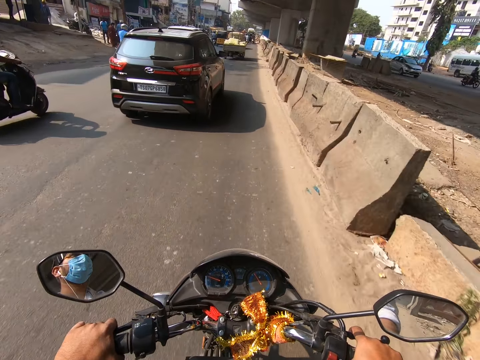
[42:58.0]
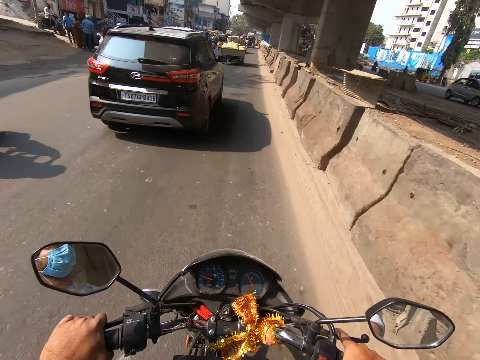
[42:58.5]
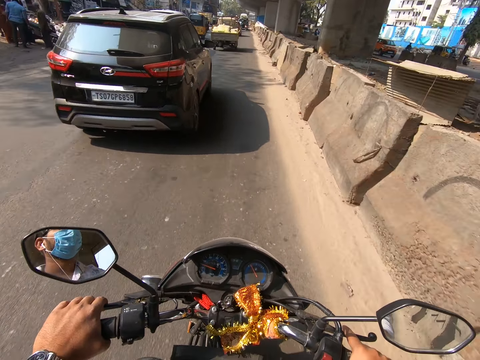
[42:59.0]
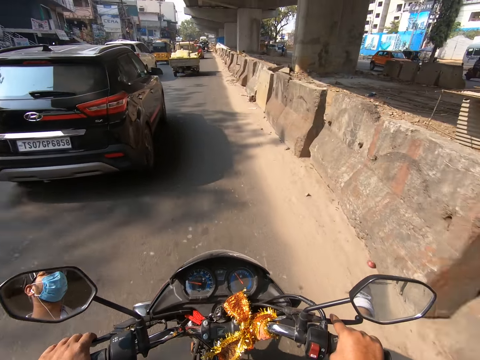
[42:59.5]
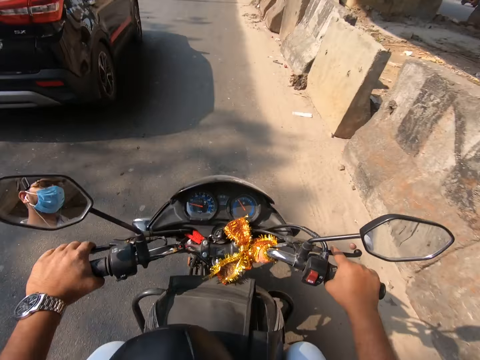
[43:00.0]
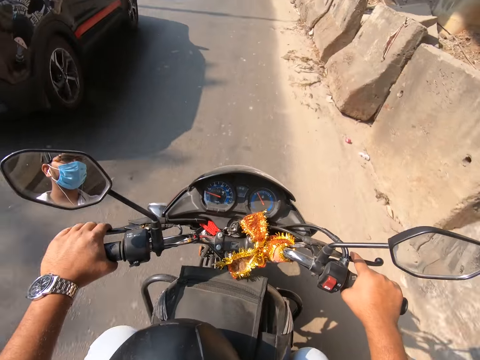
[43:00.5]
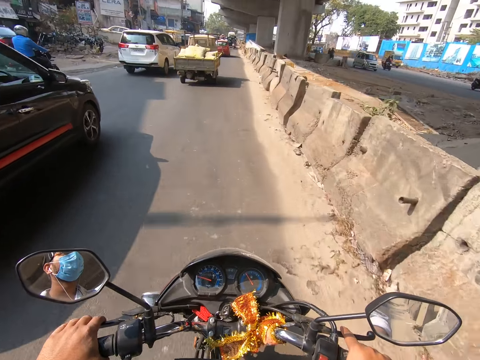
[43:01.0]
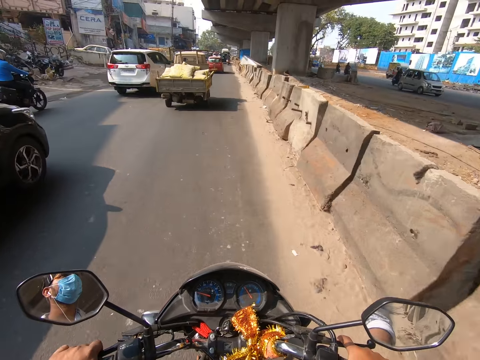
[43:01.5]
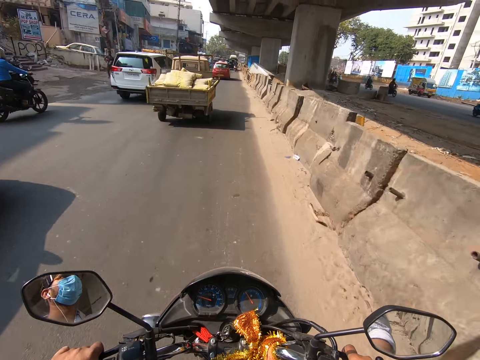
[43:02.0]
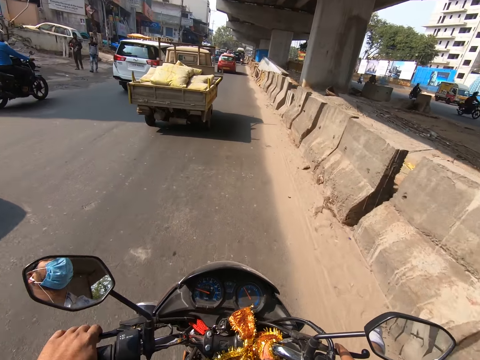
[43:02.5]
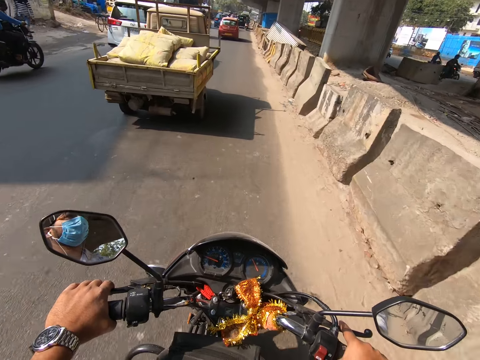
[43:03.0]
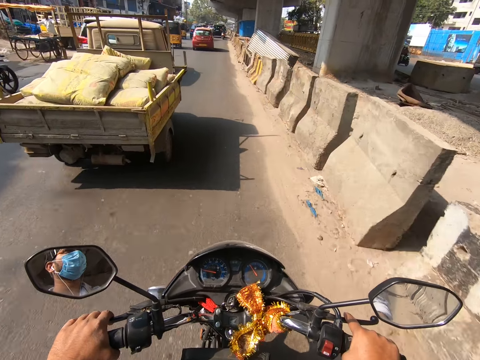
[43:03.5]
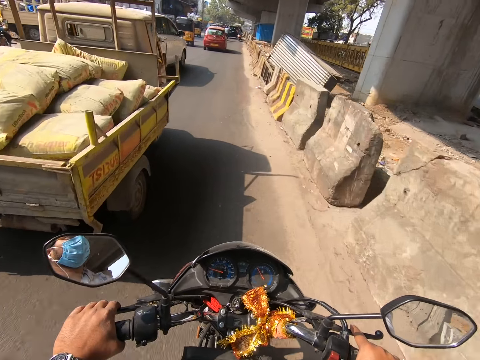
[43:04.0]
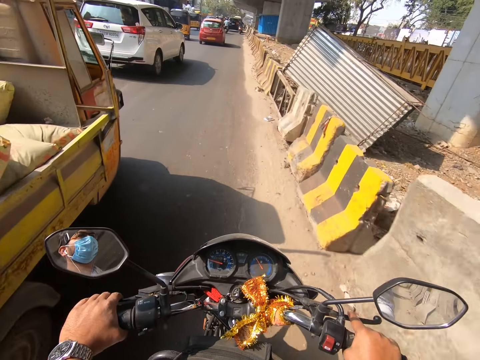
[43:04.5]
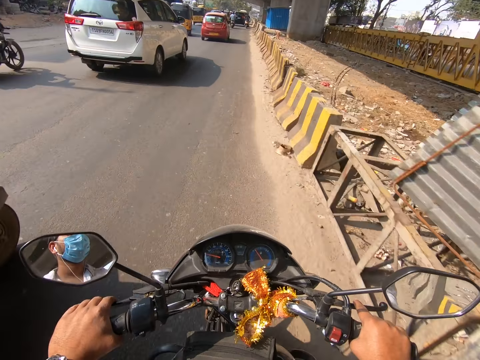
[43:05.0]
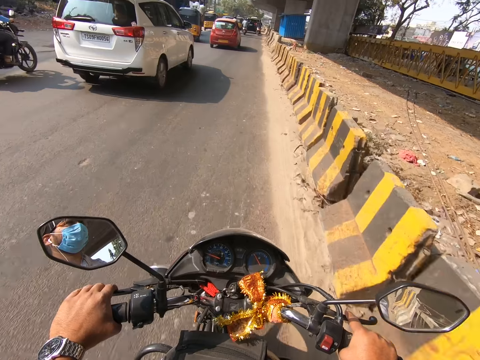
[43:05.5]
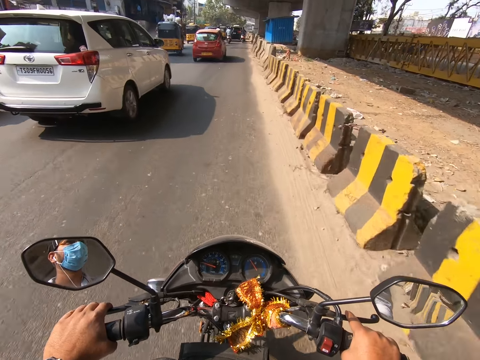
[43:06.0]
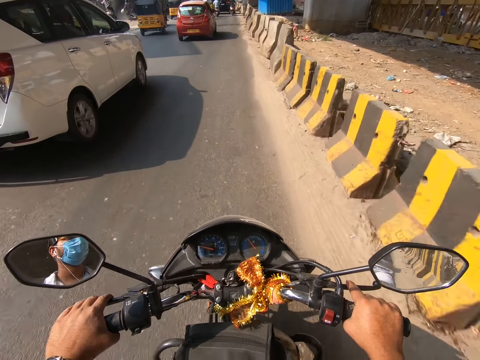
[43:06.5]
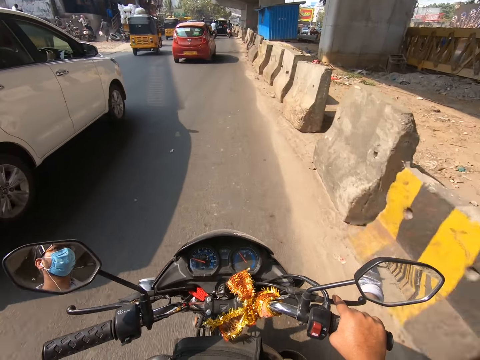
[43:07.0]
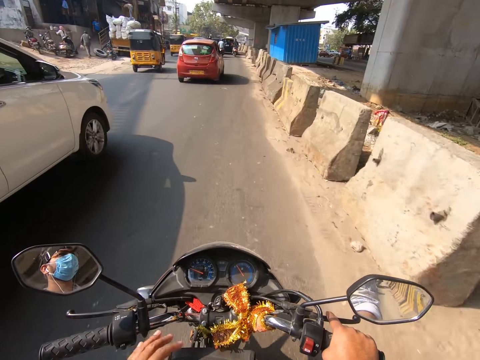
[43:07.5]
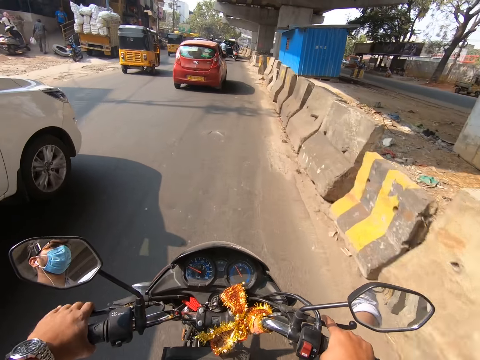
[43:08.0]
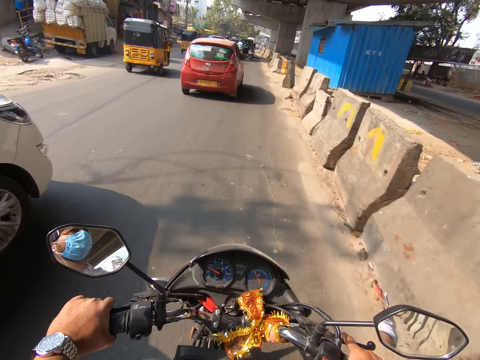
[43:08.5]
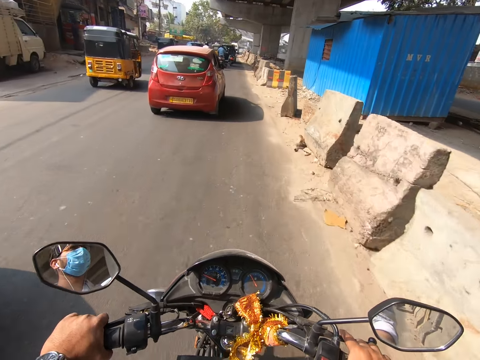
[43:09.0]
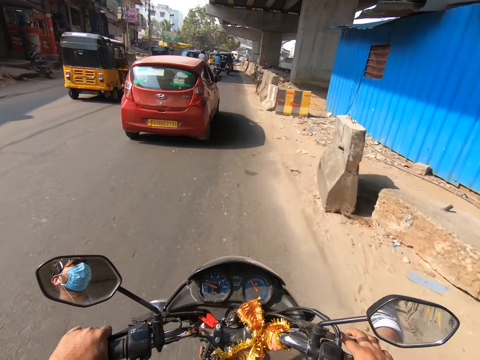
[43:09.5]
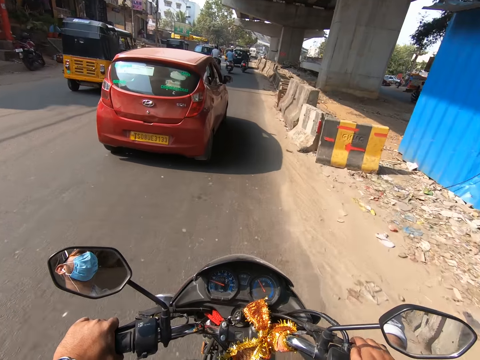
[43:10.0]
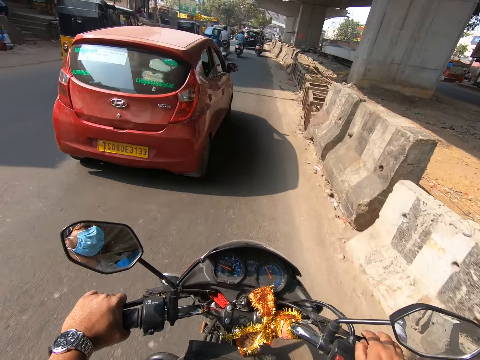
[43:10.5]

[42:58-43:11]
The camera wearer rides past a black car. He rides past a brown truck. He rides the bike with his right hand. He rides past a white car. He rides the bike with both hands.

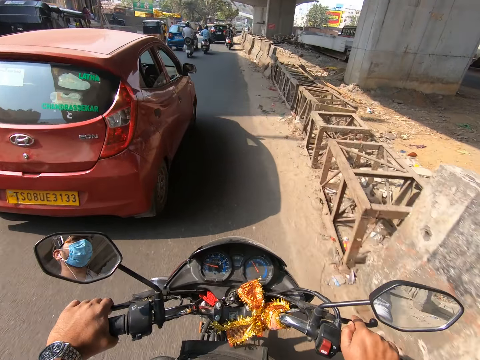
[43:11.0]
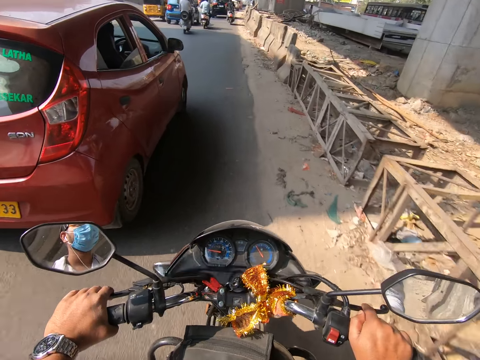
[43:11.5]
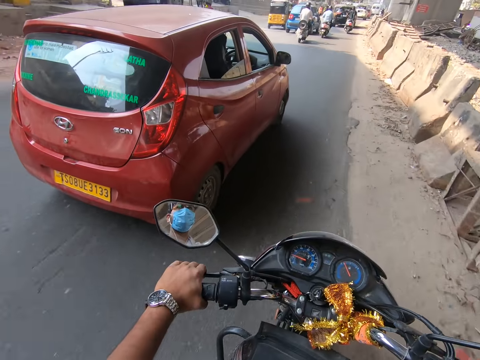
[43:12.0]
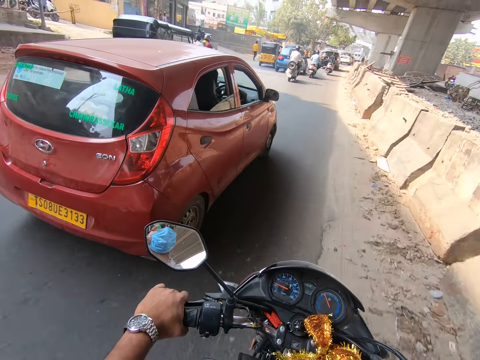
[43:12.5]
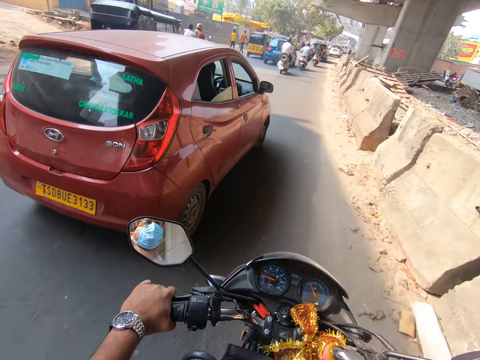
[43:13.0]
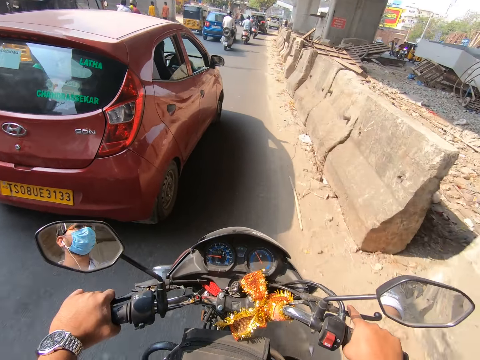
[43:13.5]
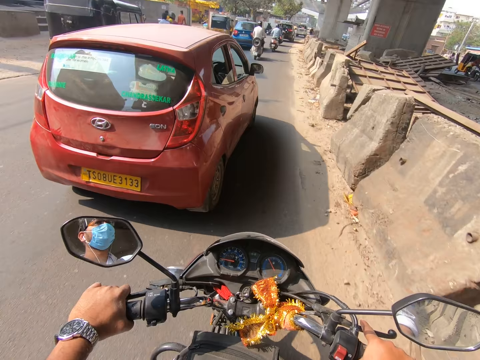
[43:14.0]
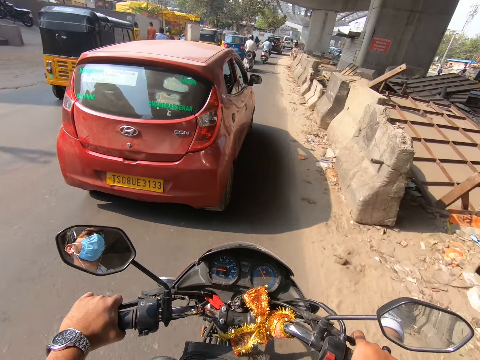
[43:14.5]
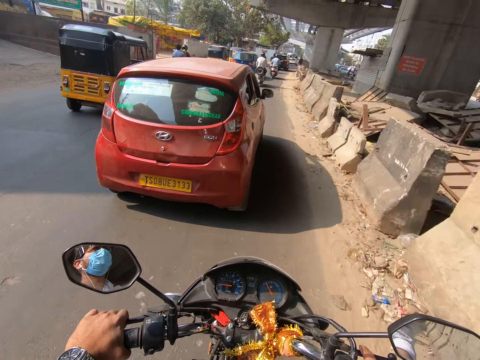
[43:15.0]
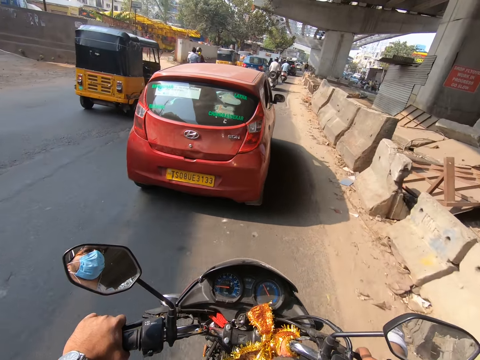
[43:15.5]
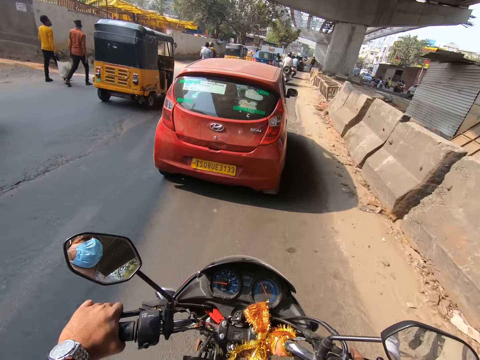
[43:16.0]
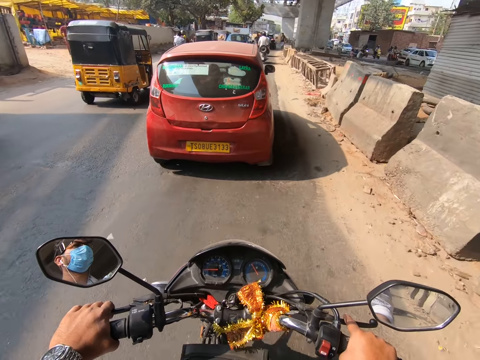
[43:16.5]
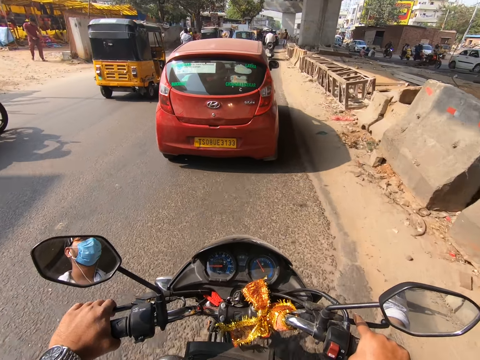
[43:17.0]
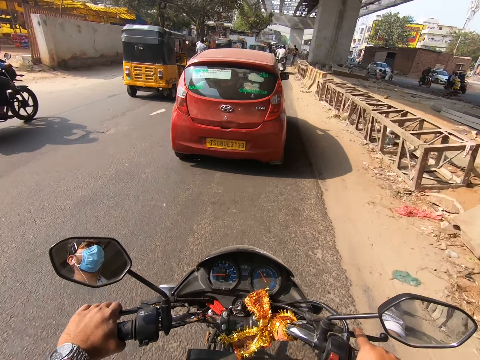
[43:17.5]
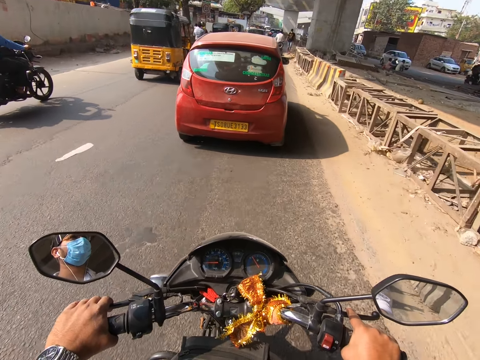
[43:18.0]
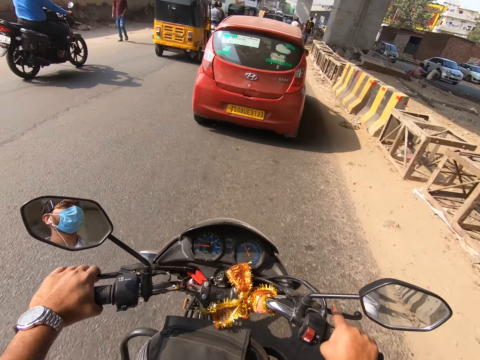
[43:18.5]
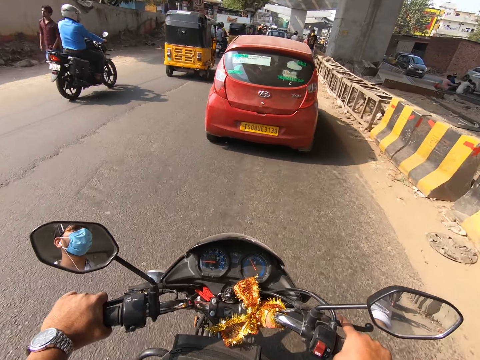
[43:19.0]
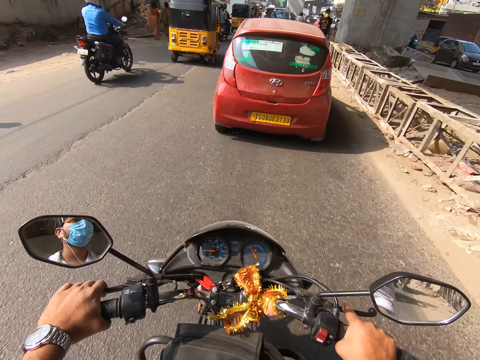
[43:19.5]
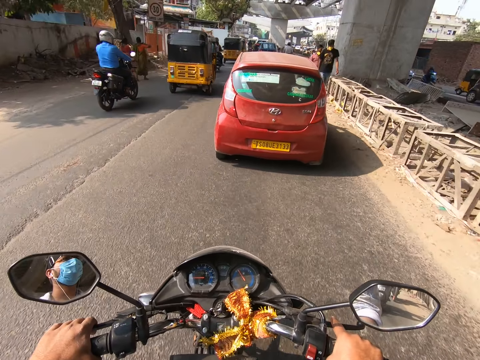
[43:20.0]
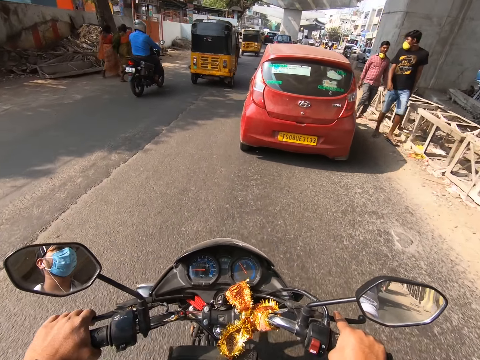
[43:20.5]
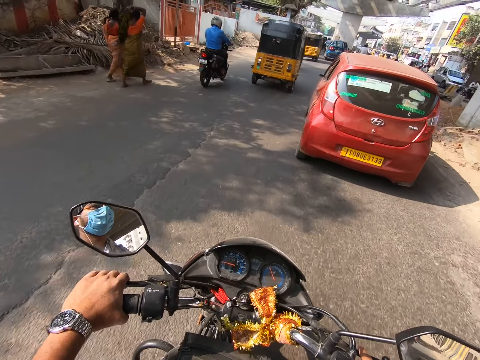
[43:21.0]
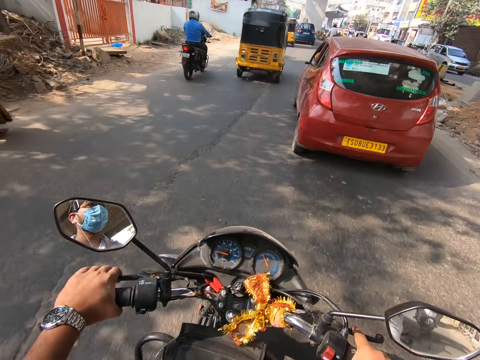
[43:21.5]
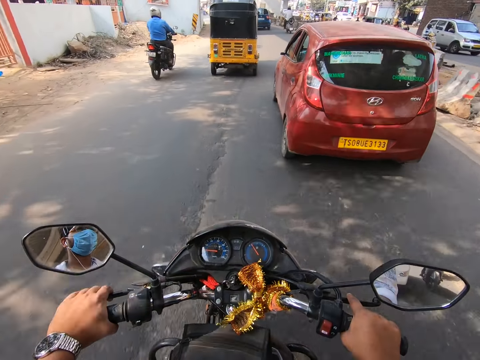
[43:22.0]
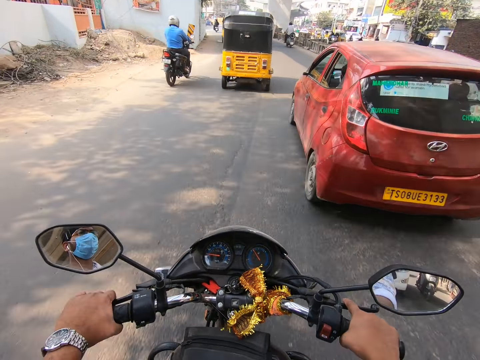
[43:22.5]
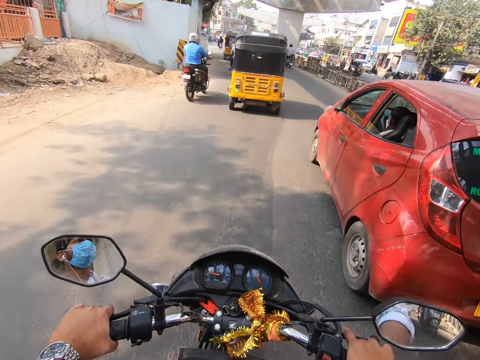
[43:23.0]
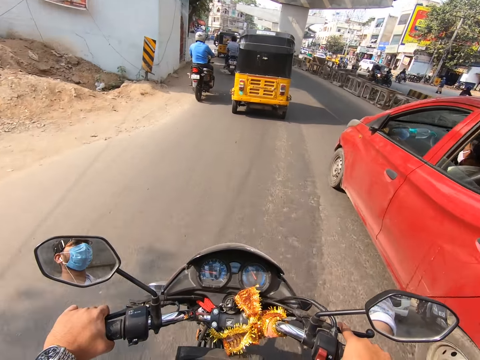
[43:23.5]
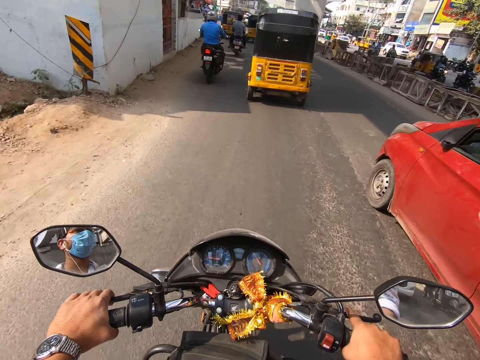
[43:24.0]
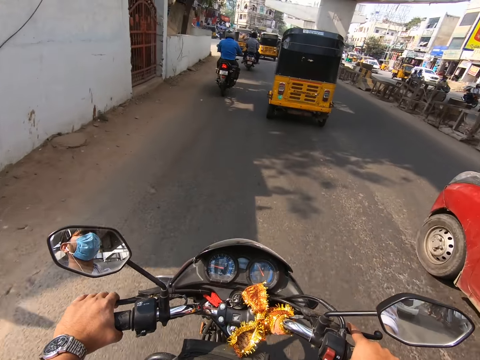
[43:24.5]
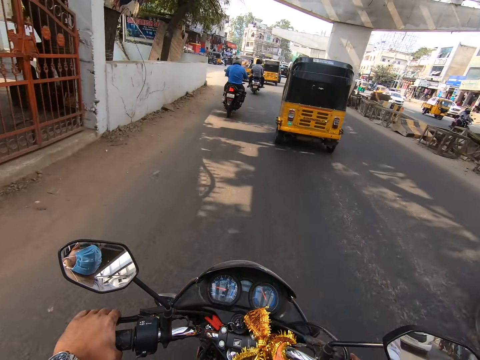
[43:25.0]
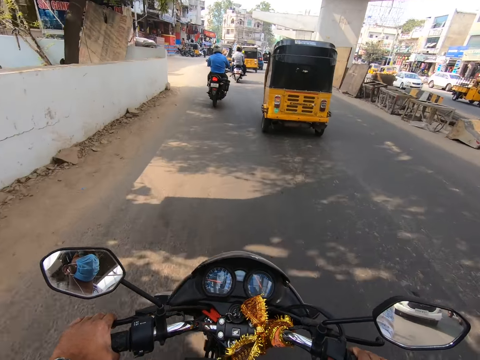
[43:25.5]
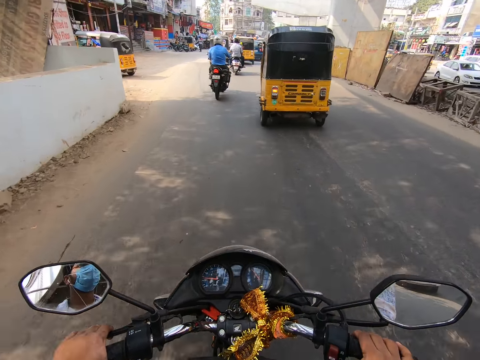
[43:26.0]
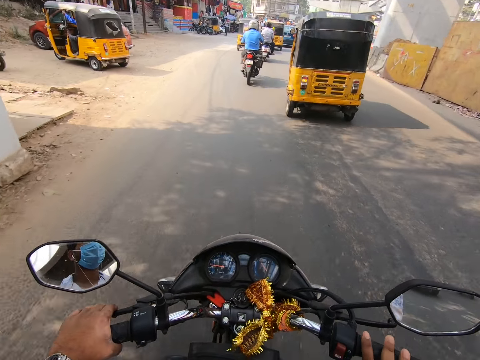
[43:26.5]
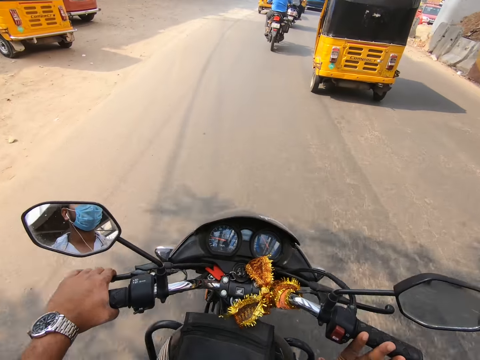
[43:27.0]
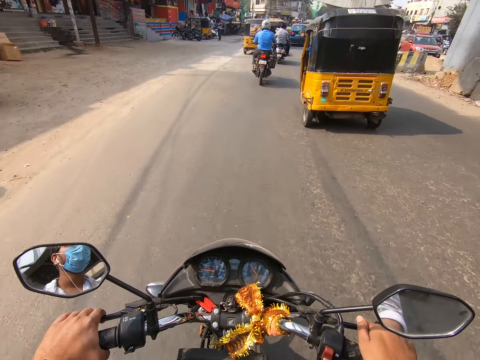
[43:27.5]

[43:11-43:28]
The camera wearer looks around the road. They drive a motorbike on the road. They ride past a red car.
